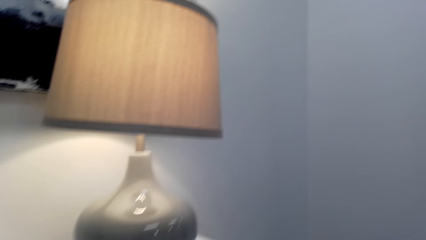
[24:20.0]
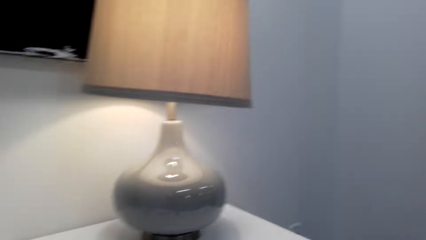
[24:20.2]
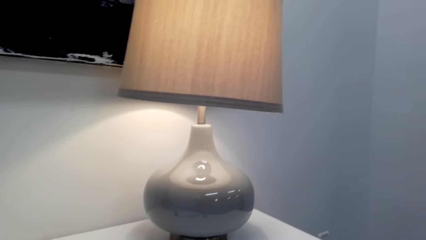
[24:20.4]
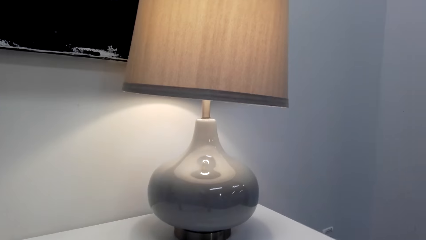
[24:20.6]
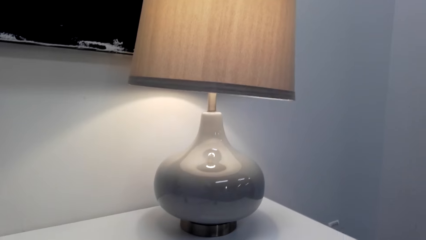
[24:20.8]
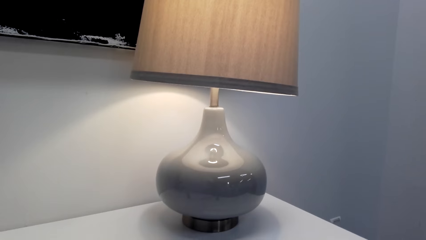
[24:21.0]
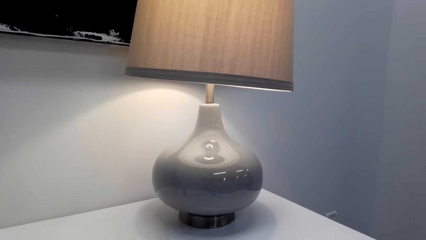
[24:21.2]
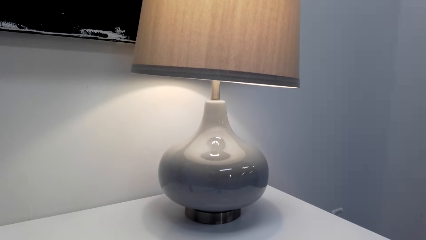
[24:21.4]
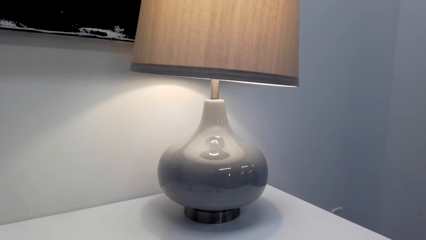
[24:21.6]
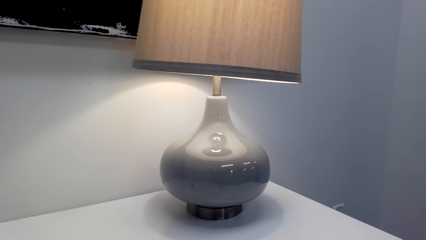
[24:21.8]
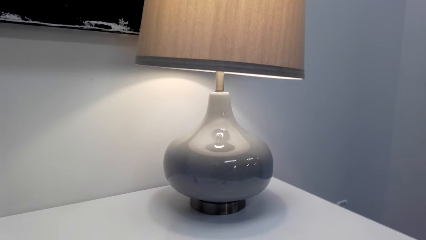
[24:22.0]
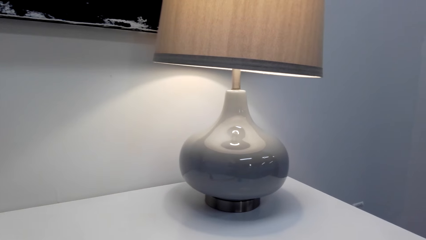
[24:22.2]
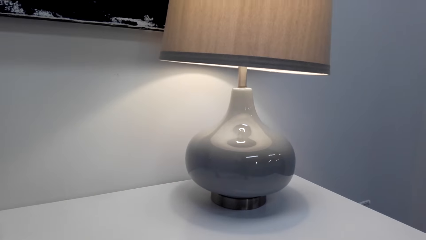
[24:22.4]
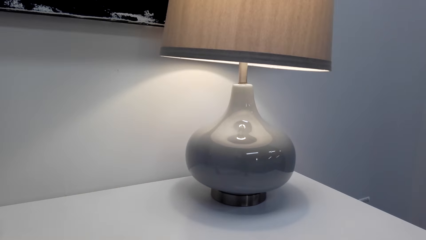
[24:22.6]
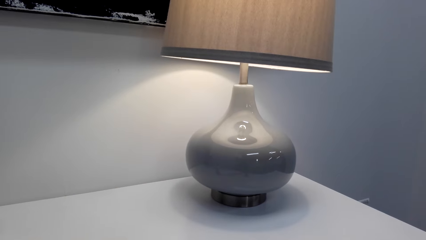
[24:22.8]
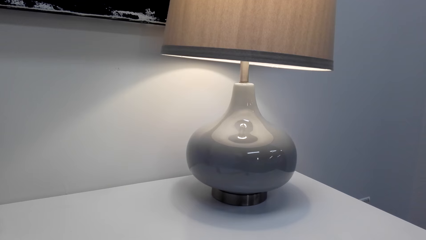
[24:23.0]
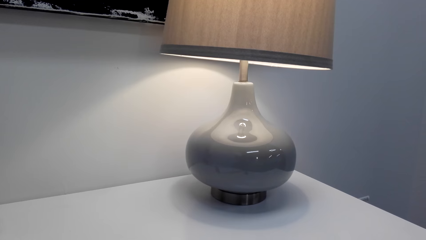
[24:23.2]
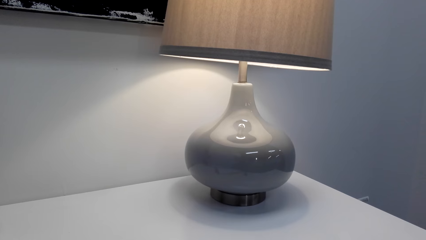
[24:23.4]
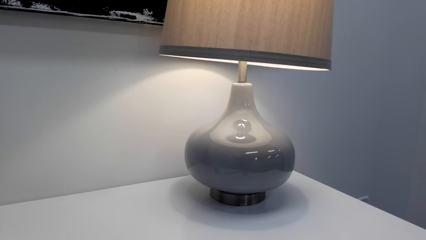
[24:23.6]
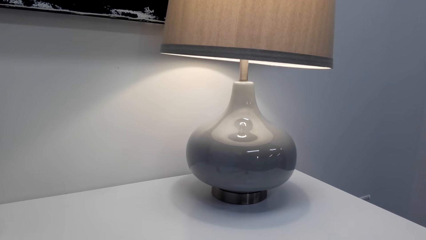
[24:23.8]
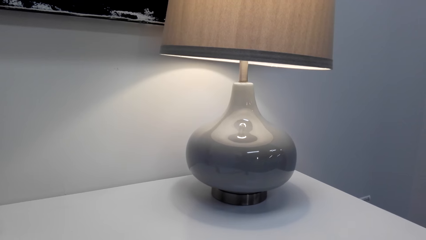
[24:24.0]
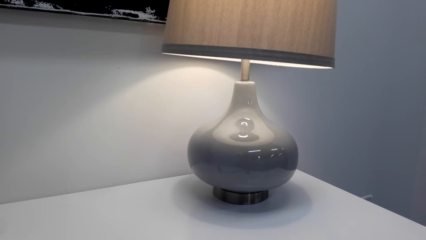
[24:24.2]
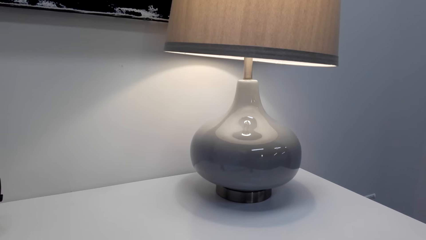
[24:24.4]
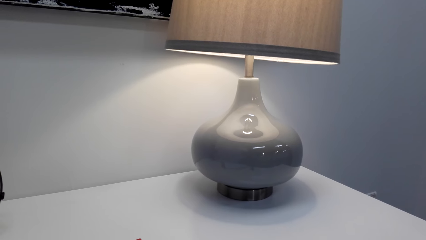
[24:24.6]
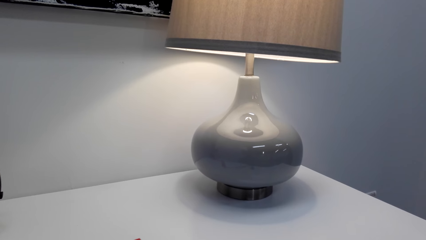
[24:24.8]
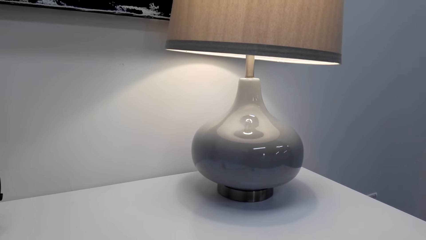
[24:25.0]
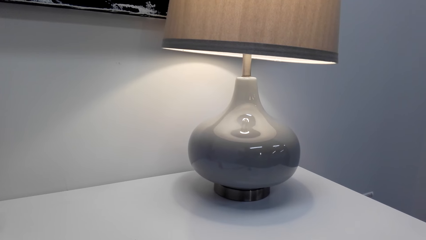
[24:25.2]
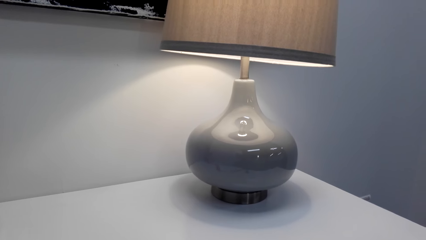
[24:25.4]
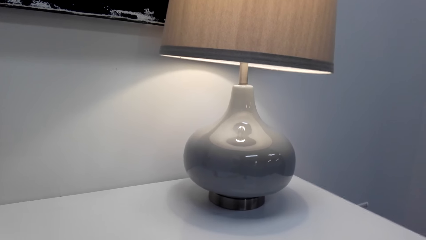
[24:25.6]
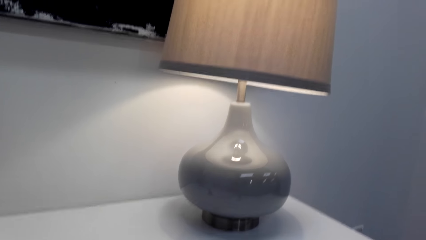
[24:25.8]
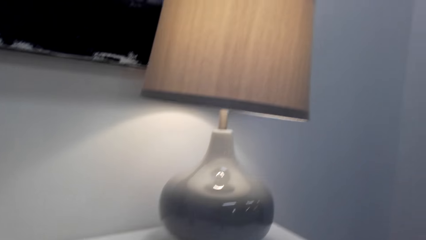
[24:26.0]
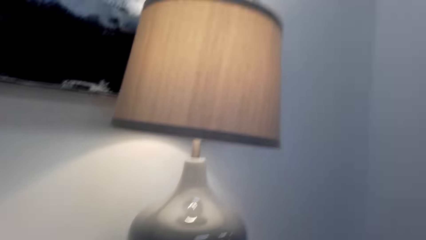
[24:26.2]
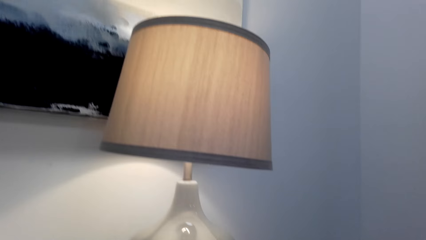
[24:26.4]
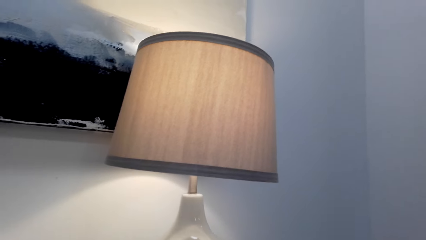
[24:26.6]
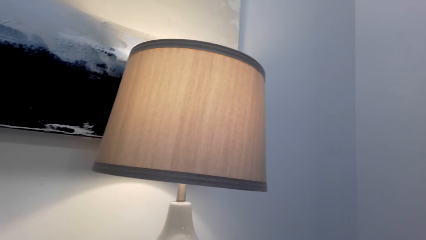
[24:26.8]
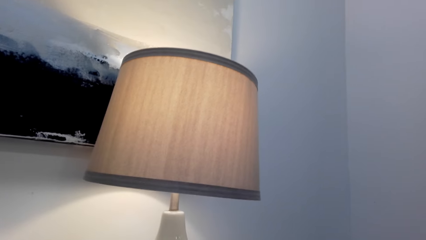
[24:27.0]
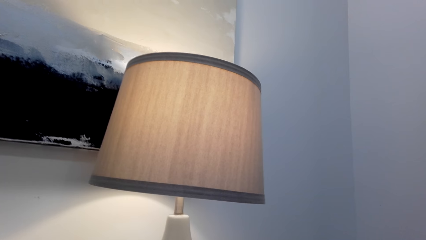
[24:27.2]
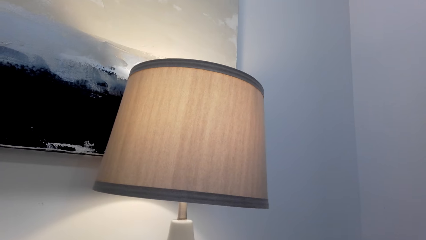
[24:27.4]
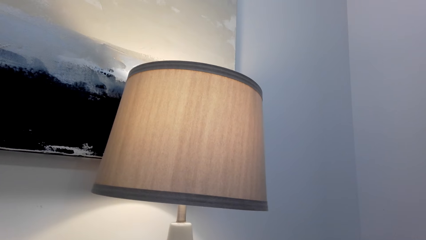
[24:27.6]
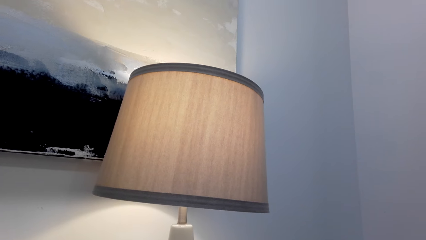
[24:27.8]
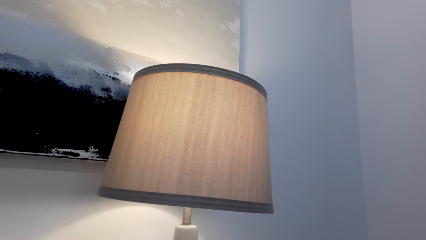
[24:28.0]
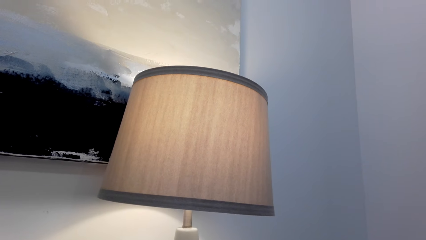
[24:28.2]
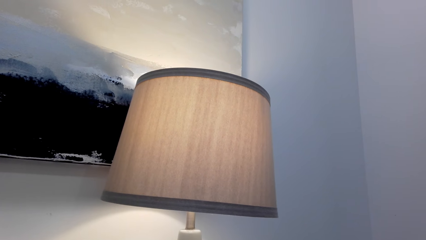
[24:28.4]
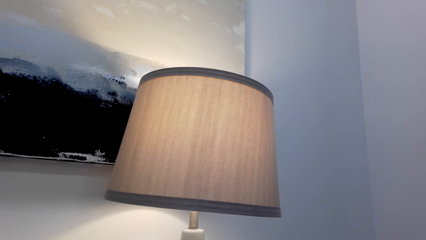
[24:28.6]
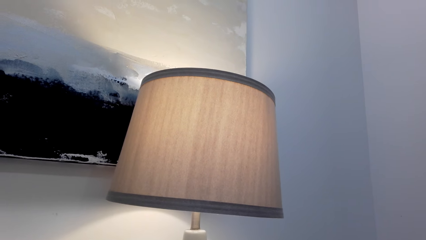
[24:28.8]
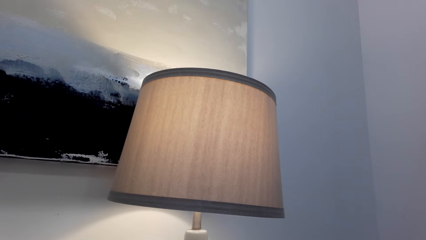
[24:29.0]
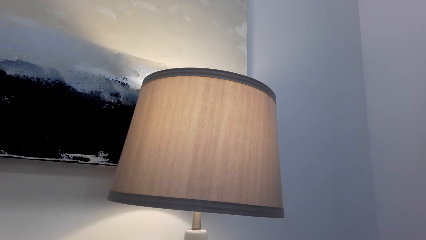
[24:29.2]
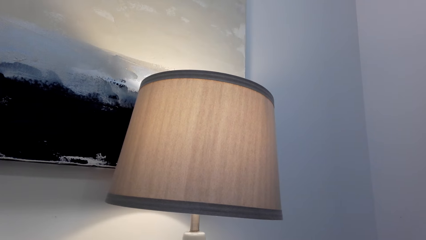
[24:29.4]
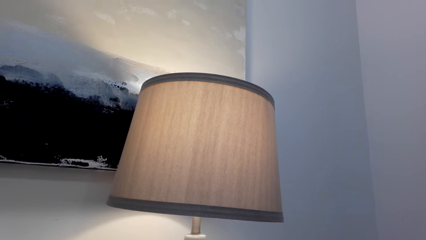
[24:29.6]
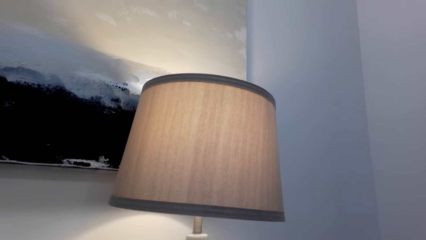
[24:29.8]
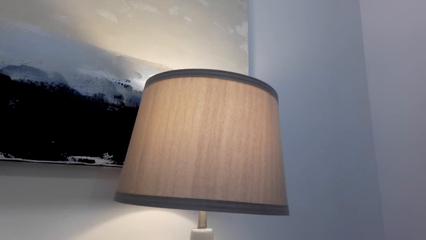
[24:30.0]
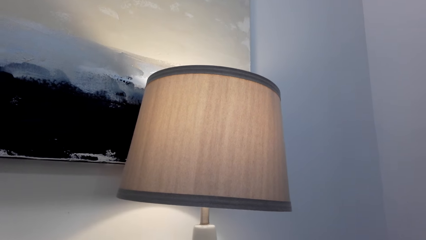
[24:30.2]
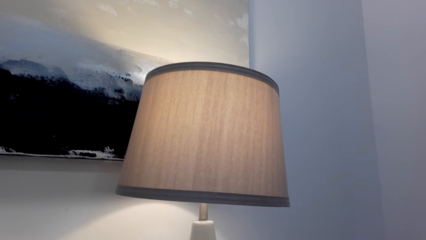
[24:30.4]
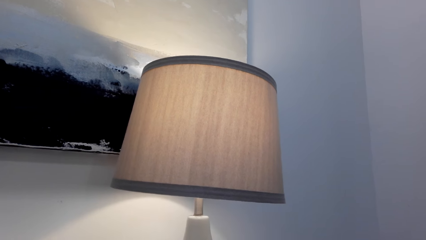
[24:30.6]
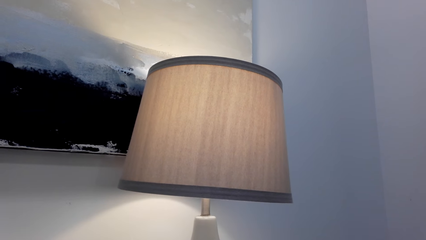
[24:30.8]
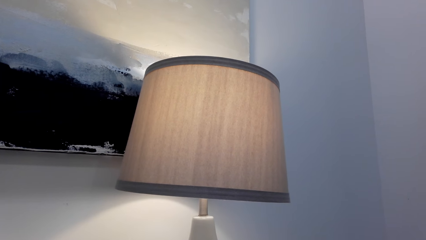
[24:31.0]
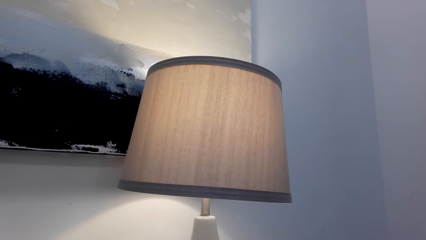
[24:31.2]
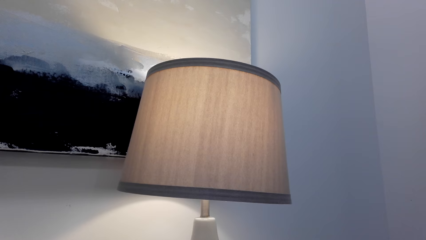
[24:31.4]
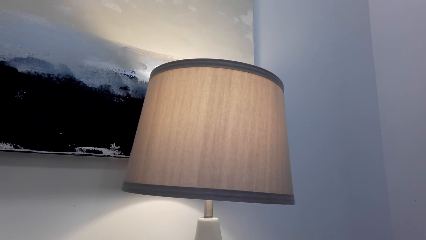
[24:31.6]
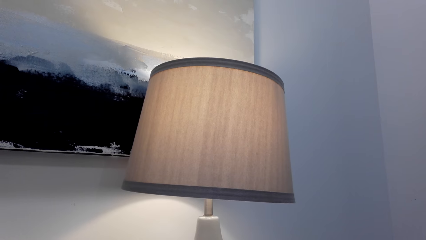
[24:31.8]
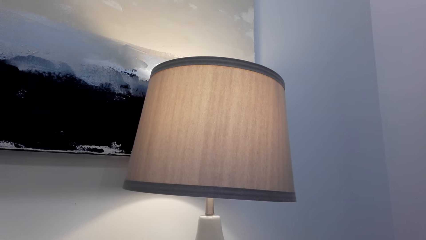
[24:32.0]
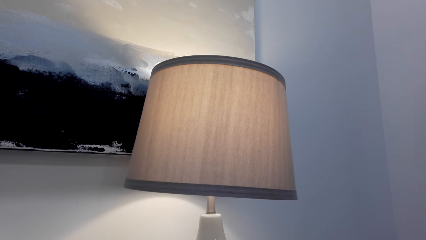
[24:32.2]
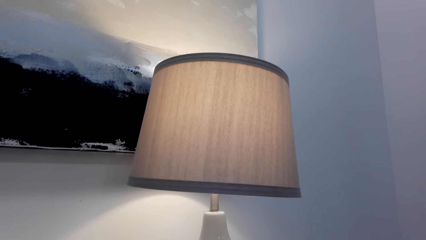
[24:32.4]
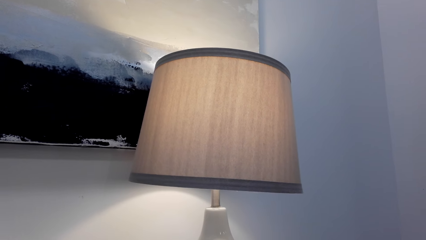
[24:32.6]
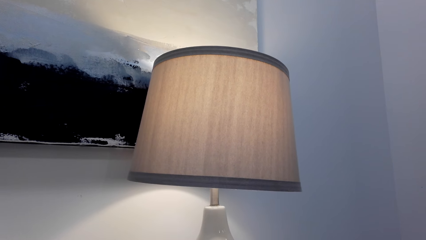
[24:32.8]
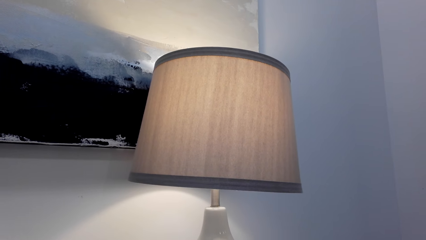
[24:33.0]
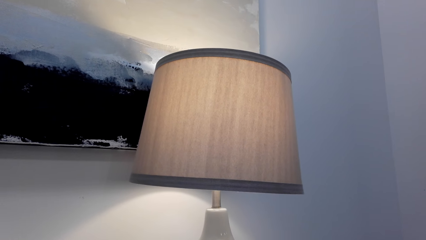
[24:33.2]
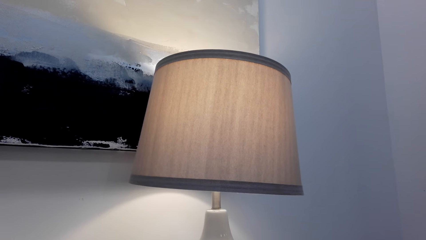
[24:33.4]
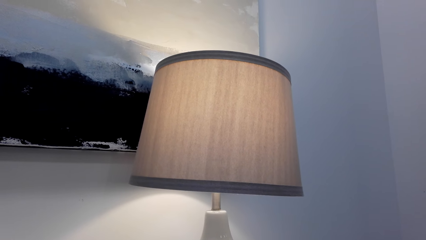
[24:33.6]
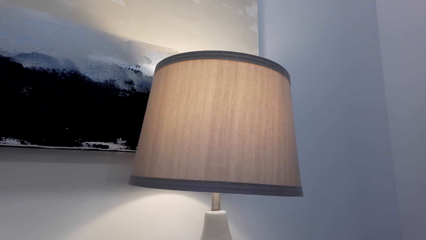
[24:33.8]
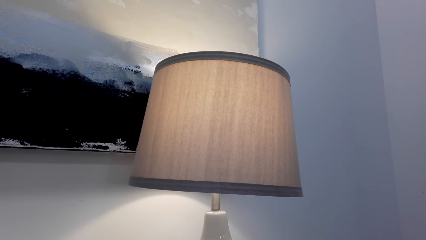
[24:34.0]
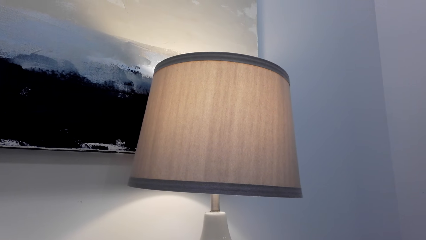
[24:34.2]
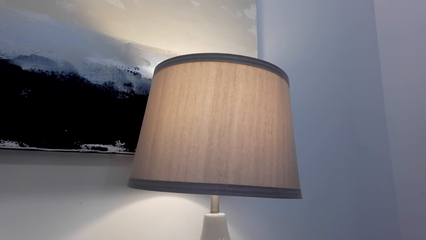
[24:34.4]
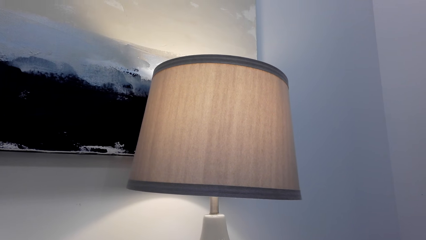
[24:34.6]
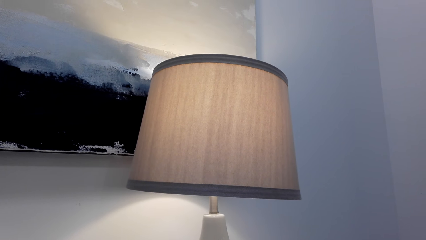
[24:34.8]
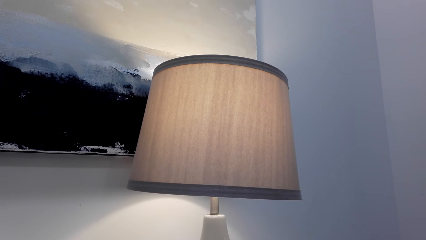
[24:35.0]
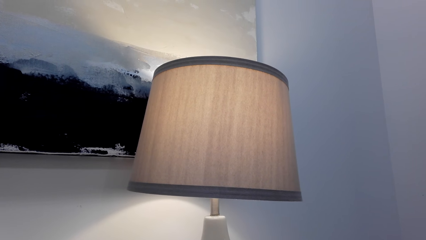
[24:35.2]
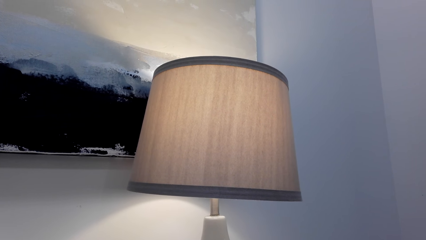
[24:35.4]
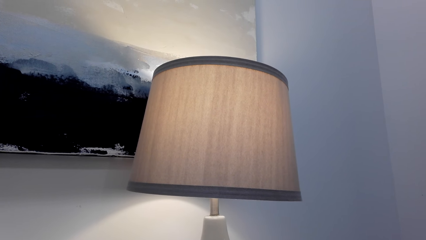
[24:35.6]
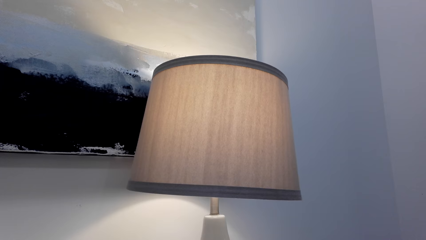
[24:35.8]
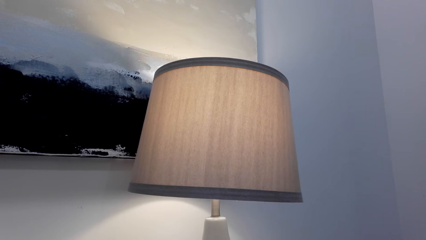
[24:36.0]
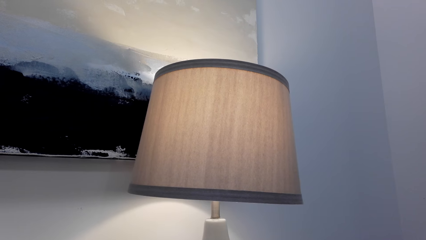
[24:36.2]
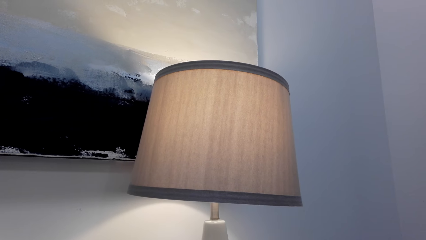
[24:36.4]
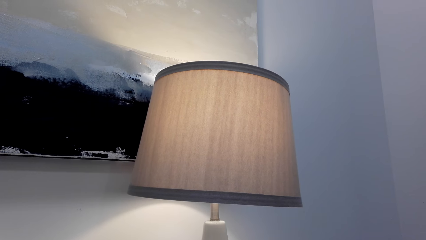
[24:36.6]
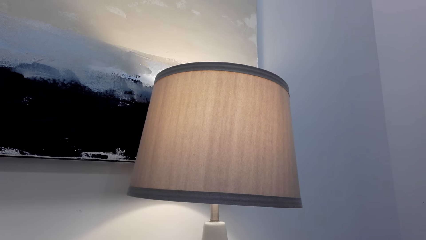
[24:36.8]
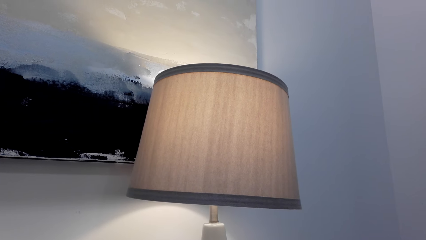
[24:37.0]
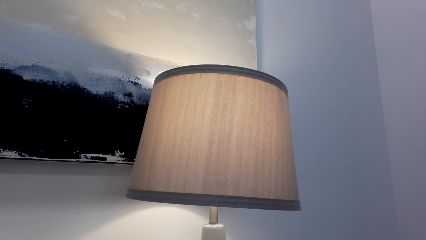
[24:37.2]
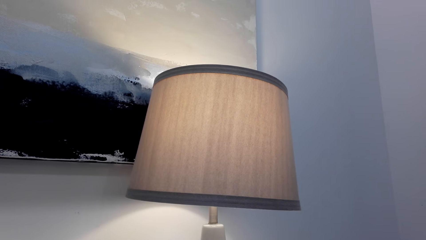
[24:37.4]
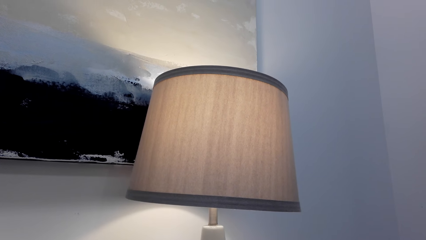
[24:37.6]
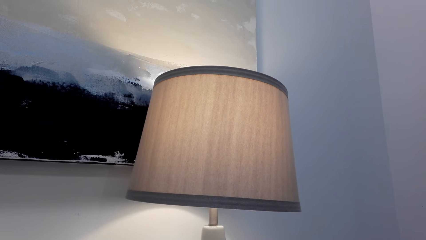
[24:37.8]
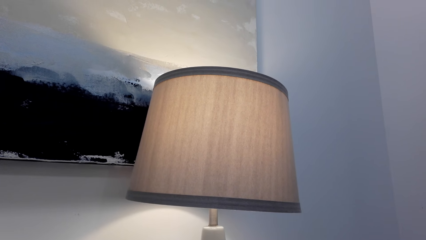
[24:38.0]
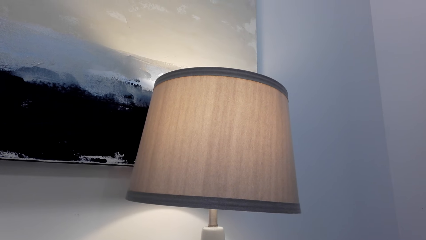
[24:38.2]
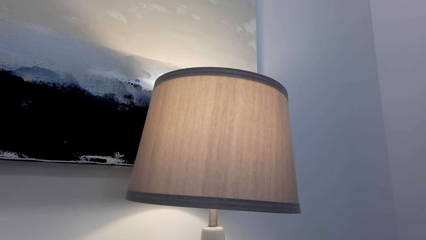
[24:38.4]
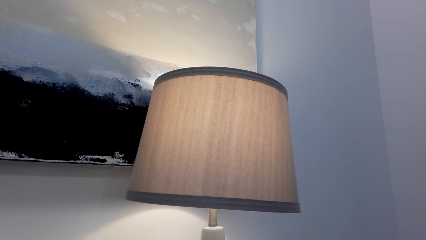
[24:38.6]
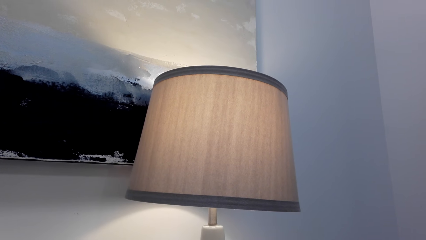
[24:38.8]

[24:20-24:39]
A person speaks to the camera wearer. The camera wearer speaks to the person. The person speaks to the camera wearer. The camera wearer speaks to the person. The person speaks to the camera wearer.
